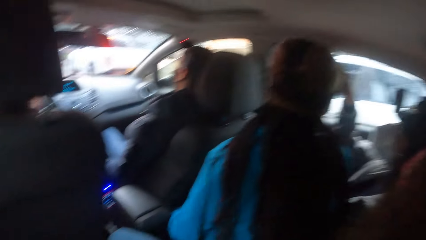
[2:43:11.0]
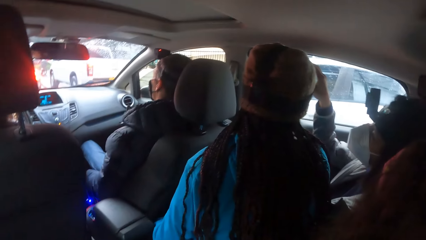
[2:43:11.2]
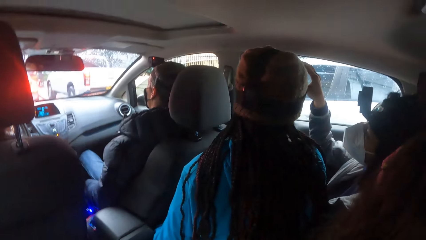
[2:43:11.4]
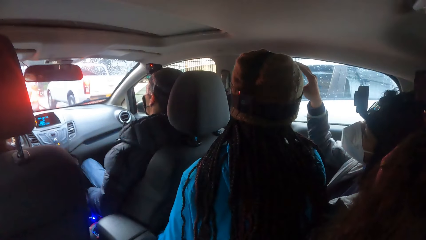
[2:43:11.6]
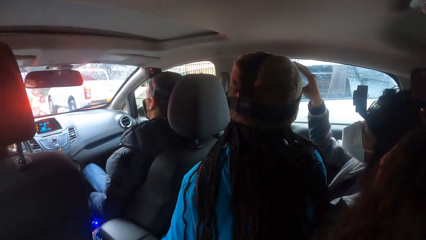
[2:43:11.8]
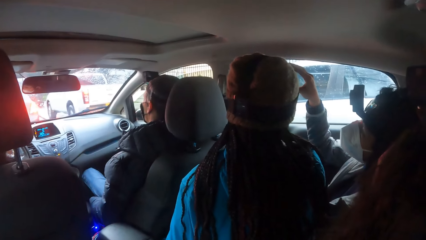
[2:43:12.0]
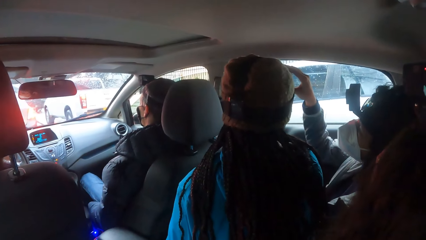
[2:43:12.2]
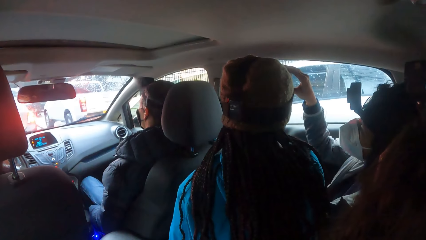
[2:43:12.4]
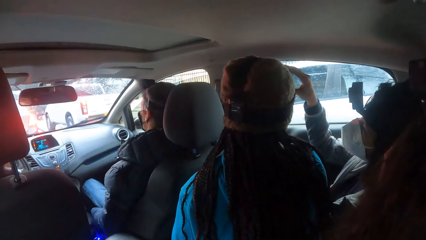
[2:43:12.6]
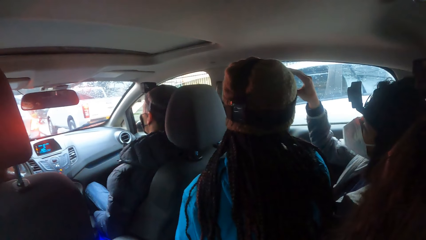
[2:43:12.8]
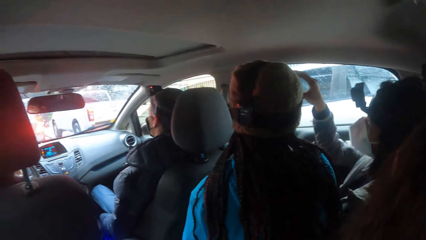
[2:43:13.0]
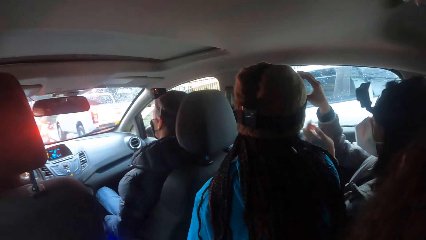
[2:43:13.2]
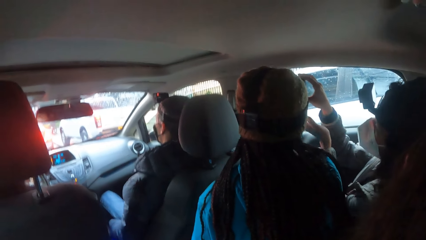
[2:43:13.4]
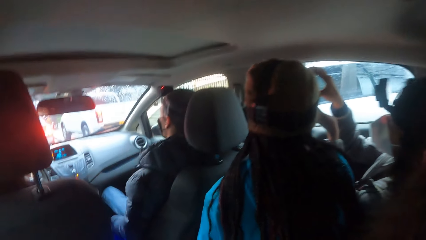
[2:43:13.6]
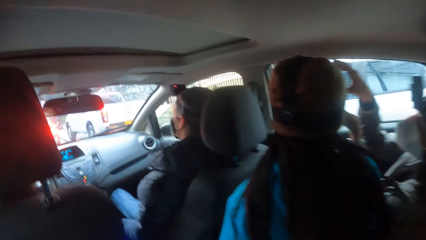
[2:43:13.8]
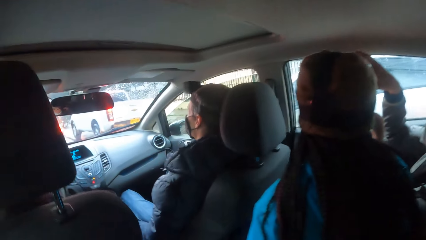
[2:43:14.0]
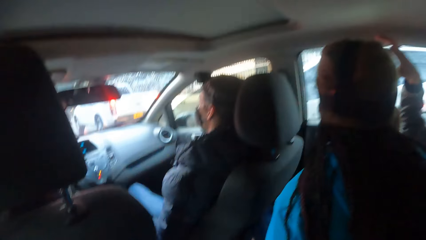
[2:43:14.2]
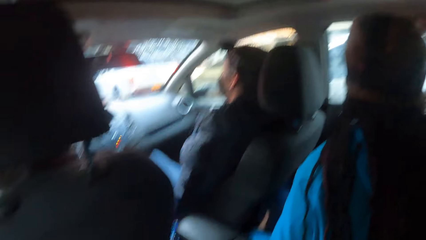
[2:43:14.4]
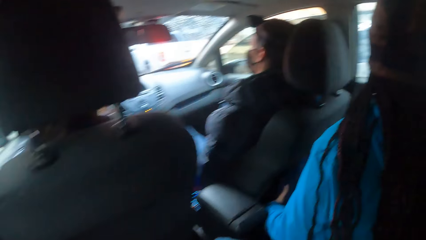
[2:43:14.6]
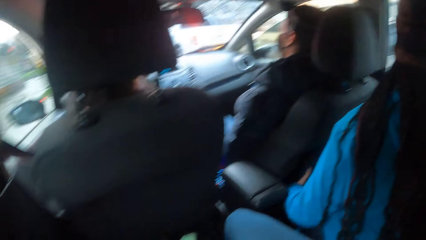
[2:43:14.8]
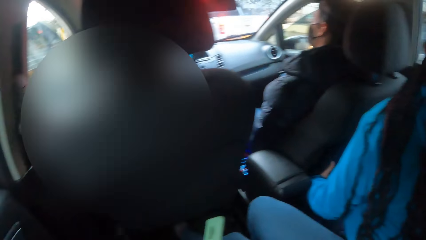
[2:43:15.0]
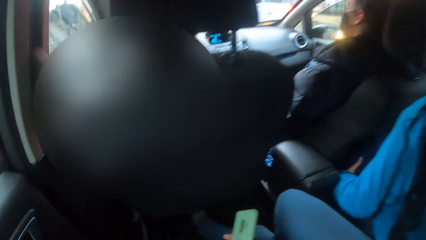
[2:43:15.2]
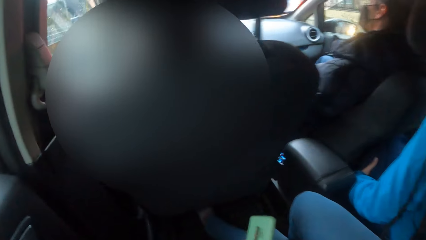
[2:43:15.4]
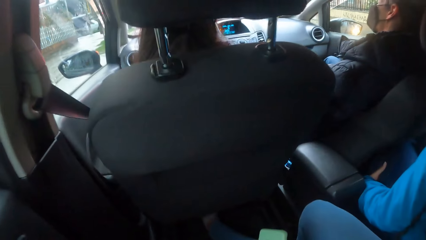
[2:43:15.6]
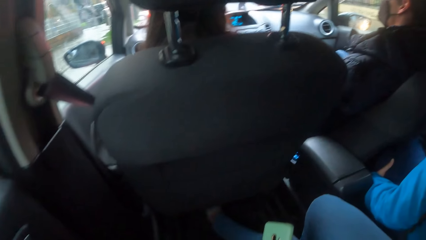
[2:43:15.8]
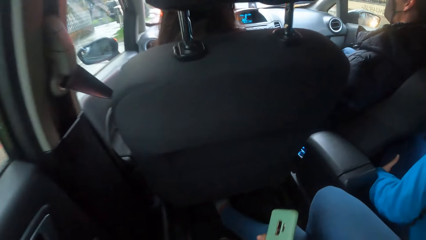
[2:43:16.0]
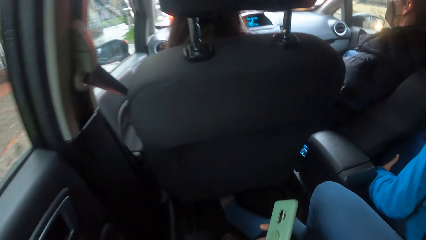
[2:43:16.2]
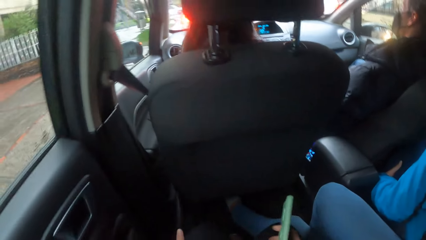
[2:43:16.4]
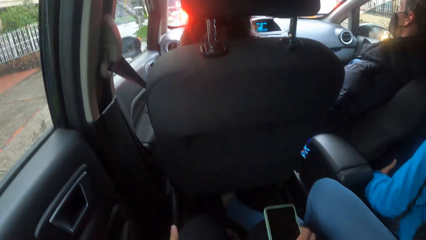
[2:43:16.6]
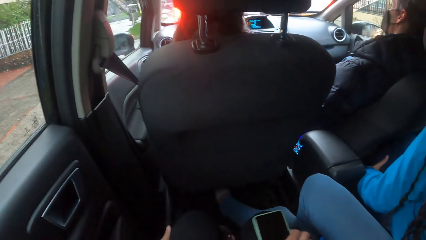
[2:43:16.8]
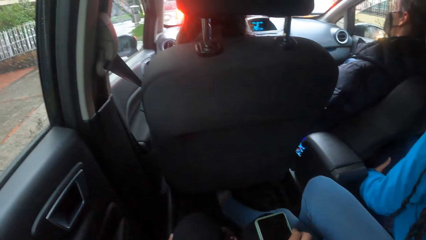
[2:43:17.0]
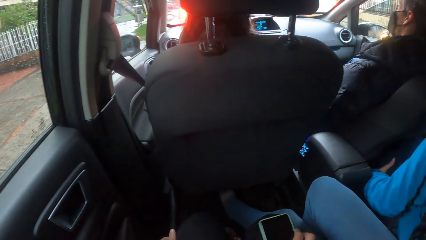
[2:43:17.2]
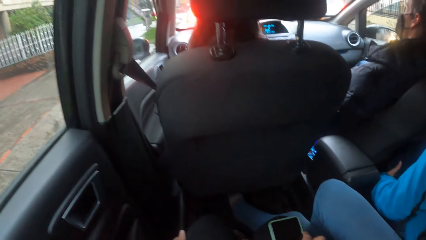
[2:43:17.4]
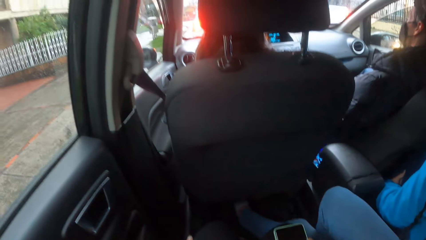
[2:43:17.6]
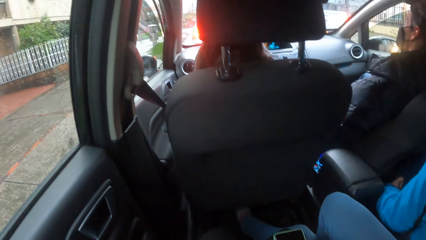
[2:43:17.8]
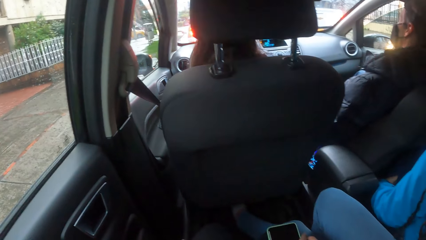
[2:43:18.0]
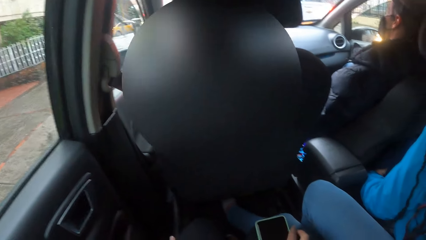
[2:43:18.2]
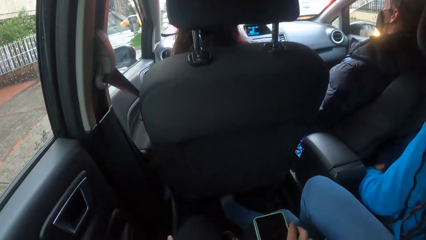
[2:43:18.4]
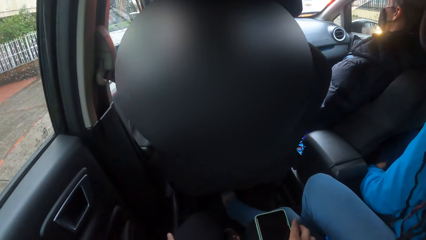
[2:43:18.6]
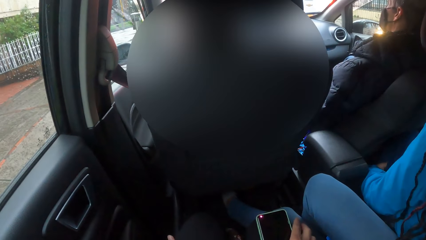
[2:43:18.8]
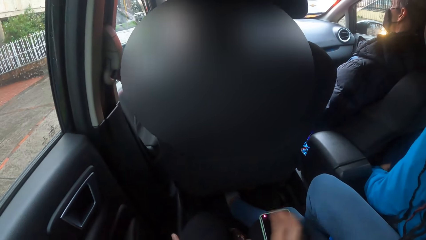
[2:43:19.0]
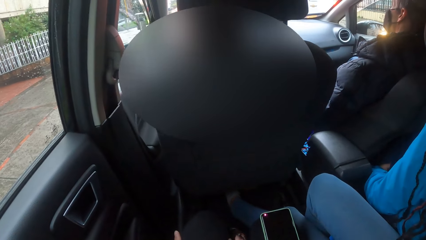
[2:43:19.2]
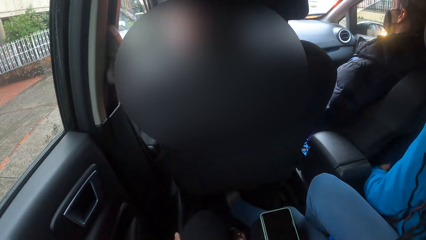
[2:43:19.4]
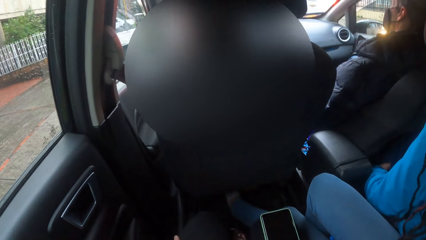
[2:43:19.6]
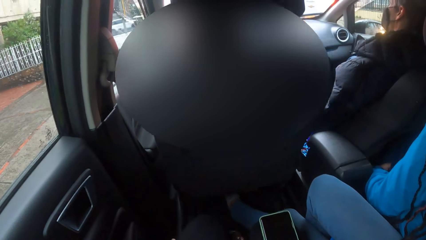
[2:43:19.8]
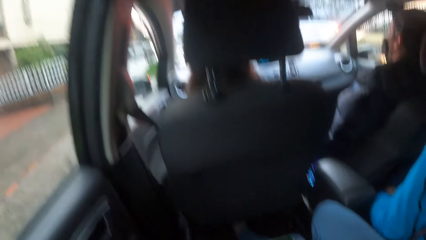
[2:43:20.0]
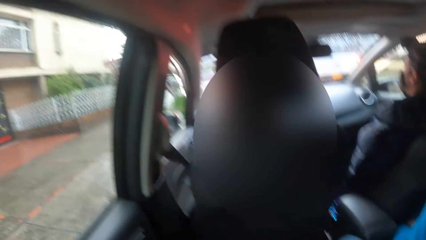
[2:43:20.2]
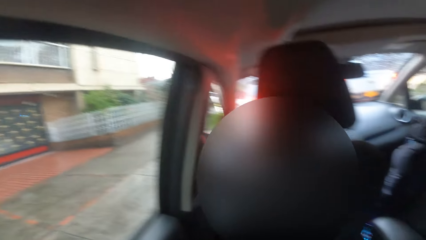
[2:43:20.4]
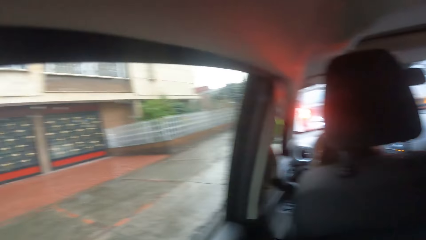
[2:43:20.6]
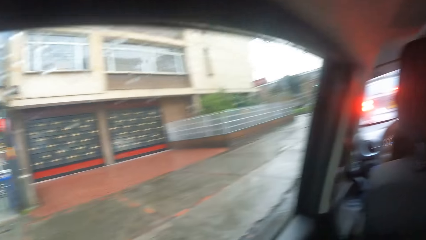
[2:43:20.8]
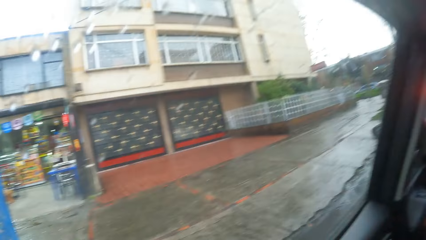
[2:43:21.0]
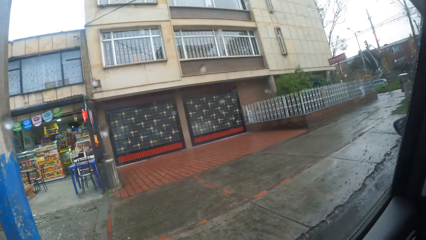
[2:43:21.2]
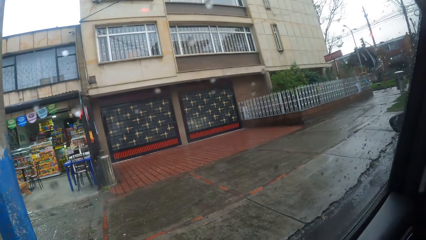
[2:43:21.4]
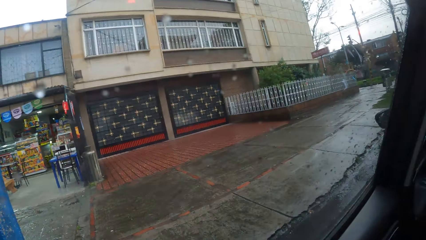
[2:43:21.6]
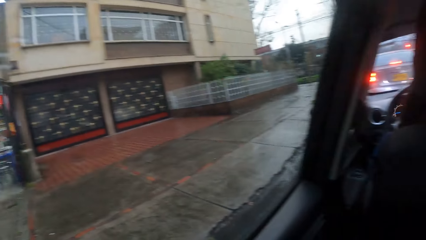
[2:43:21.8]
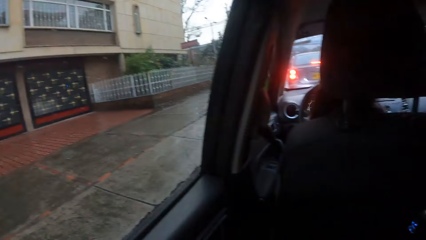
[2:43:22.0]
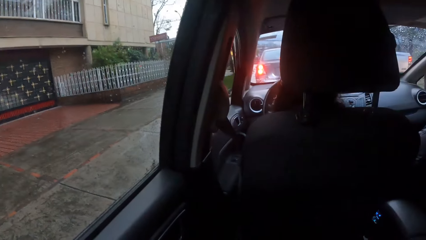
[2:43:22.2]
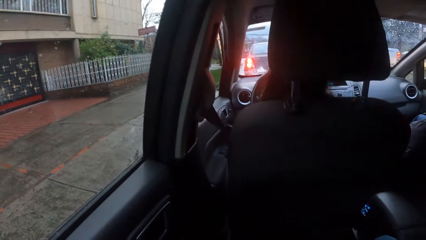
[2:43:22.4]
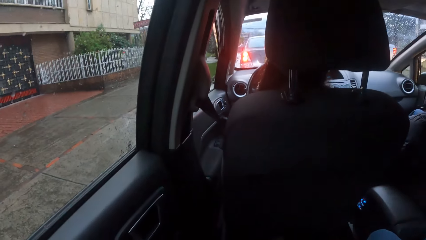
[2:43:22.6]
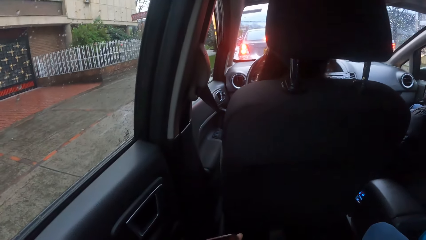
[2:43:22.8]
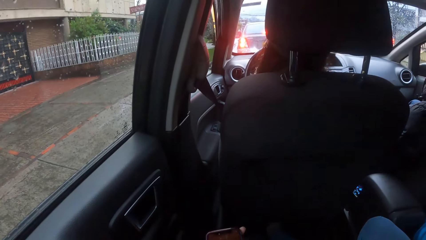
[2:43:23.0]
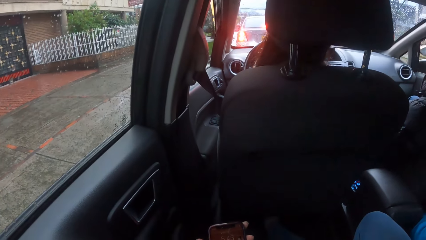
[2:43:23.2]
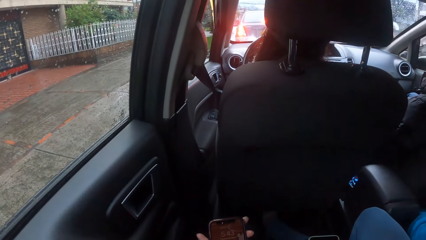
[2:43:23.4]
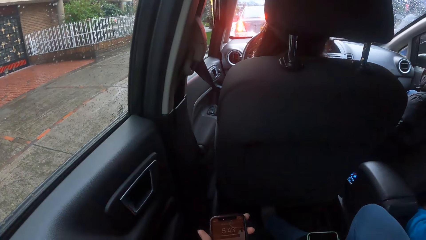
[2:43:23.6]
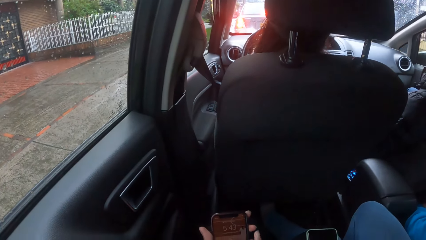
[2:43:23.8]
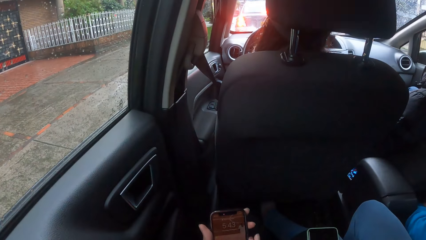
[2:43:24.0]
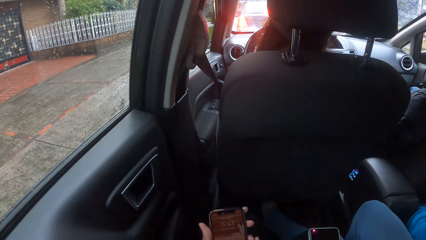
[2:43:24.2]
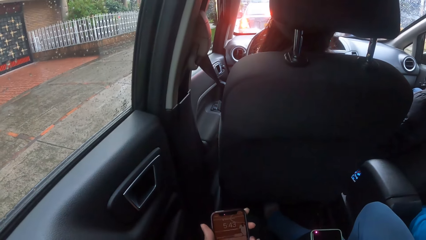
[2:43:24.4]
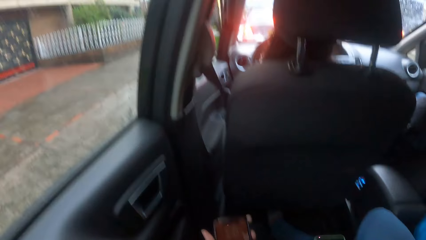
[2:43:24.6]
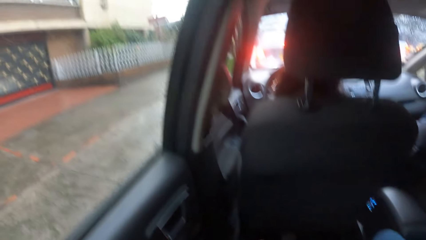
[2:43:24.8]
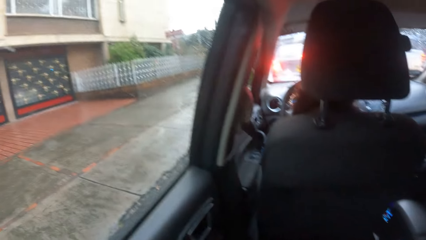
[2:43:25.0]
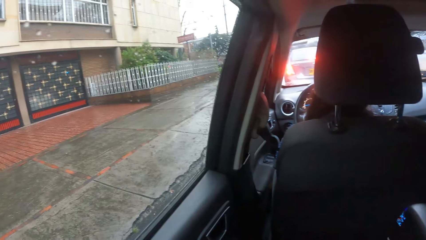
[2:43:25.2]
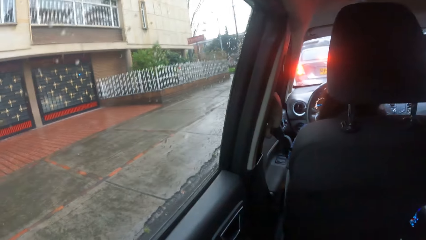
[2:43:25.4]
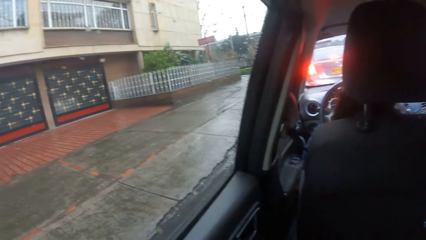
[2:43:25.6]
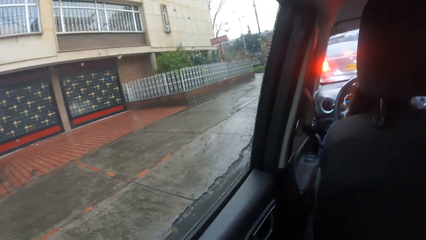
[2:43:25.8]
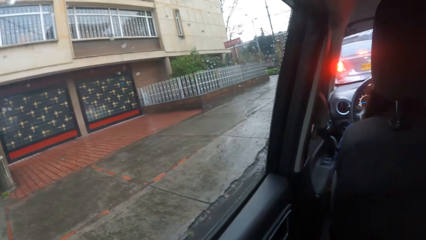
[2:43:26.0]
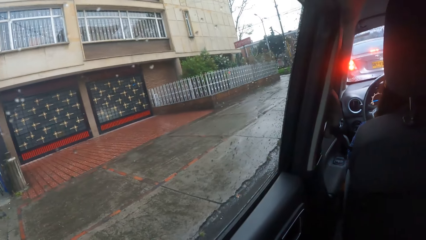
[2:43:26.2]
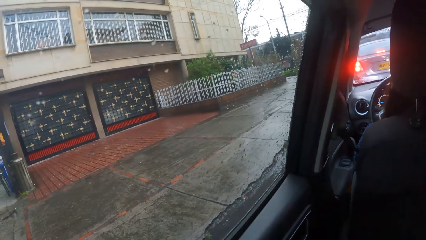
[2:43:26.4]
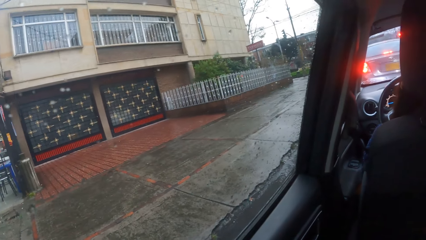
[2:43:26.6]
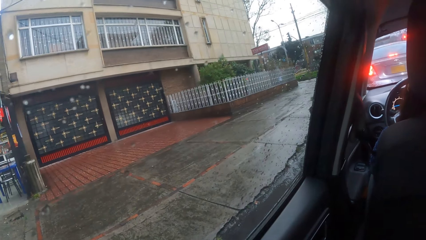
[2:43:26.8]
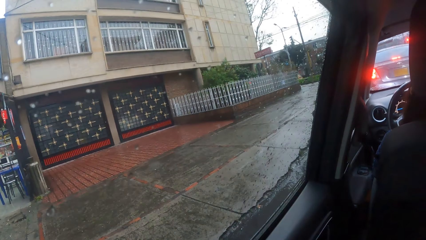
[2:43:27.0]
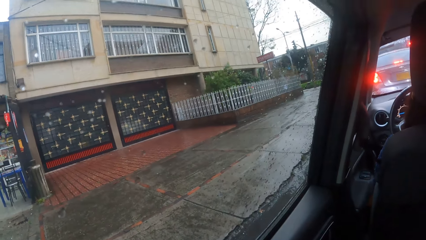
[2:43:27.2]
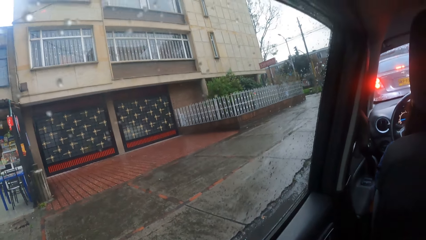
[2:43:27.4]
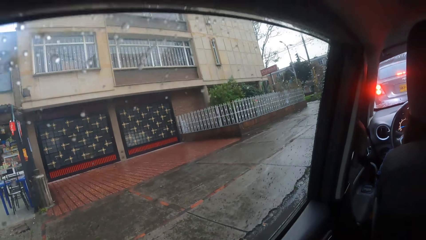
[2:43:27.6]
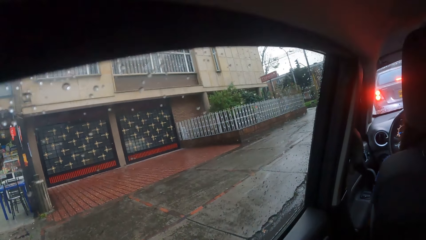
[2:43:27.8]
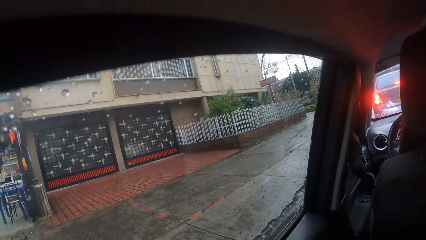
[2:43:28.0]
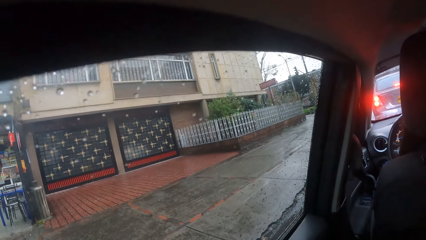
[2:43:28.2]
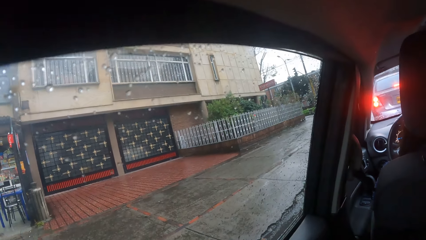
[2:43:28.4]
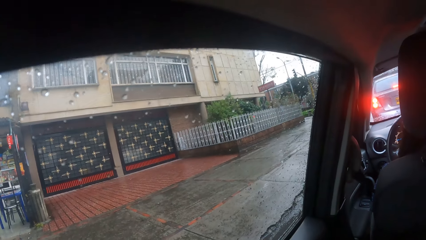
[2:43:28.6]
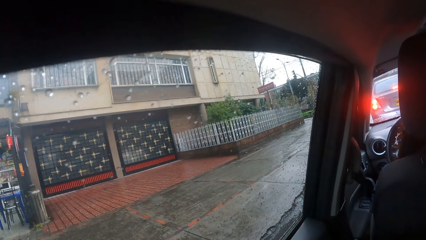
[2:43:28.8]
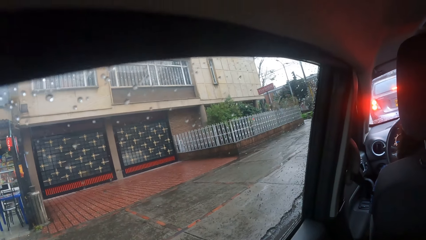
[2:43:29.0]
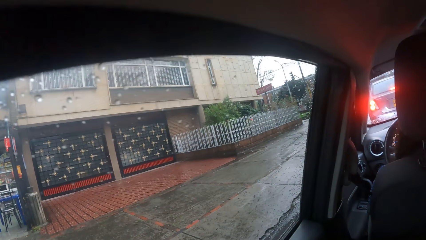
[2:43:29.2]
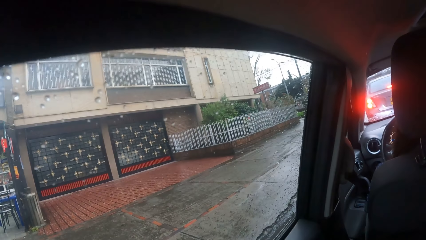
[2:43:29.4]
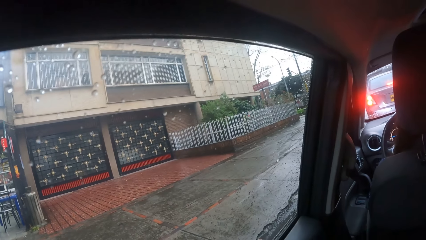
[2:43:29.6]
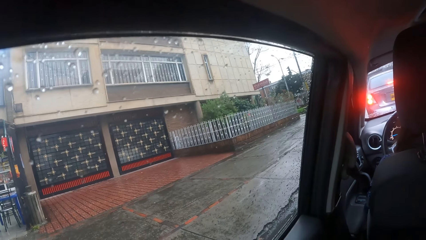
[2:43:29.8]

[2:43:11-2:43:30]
A woman adjusts a camera on the head of another woman with both hands. The camera wearer drops the phone in her right hand on her right leg. She operates the phone with both hands.
